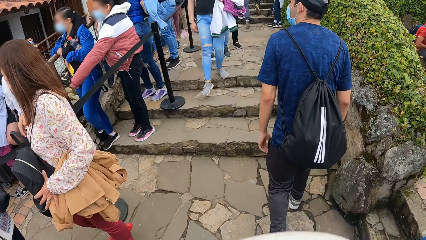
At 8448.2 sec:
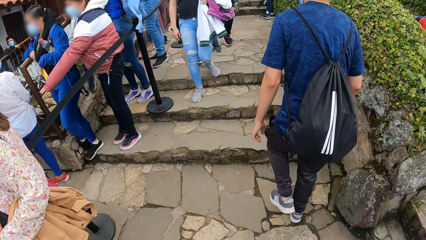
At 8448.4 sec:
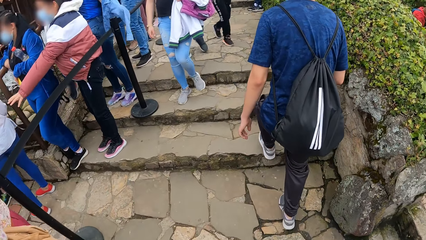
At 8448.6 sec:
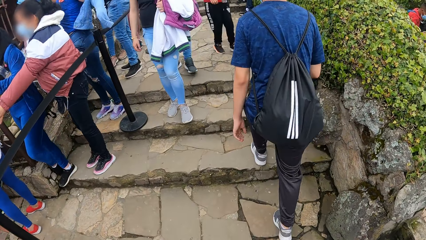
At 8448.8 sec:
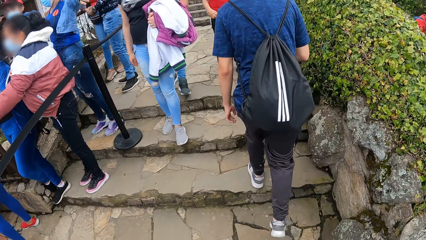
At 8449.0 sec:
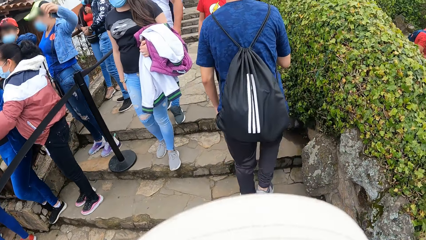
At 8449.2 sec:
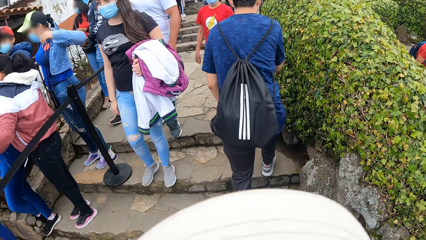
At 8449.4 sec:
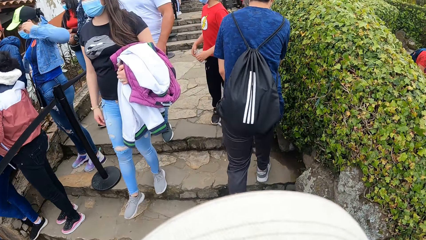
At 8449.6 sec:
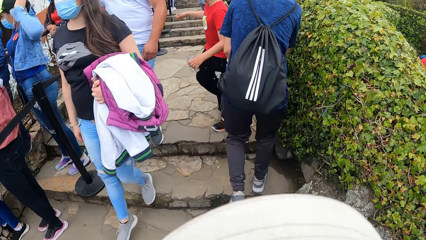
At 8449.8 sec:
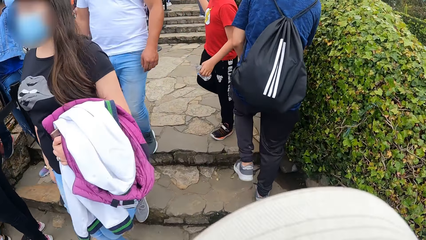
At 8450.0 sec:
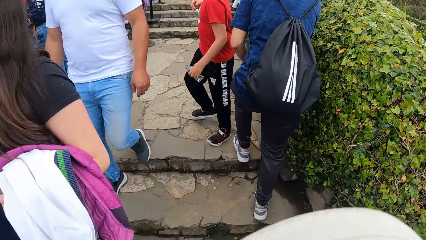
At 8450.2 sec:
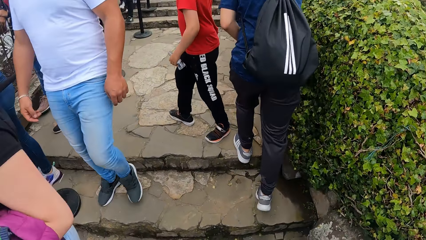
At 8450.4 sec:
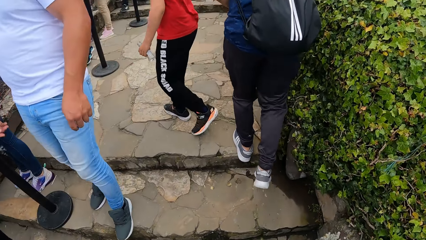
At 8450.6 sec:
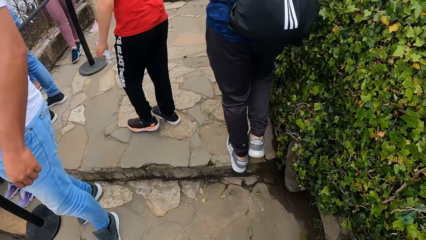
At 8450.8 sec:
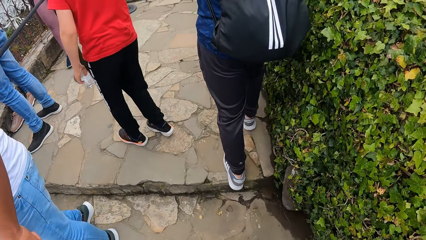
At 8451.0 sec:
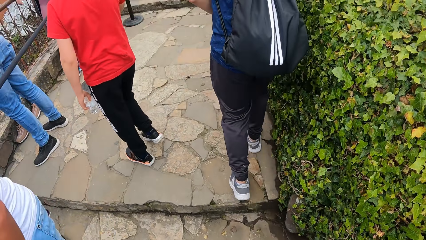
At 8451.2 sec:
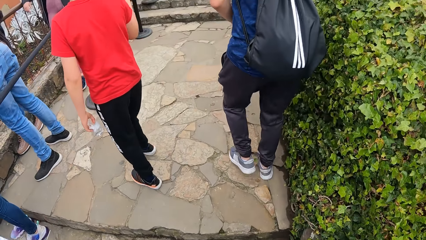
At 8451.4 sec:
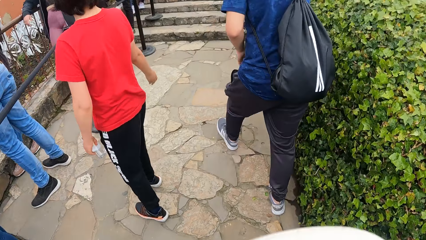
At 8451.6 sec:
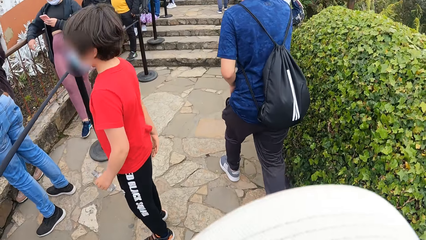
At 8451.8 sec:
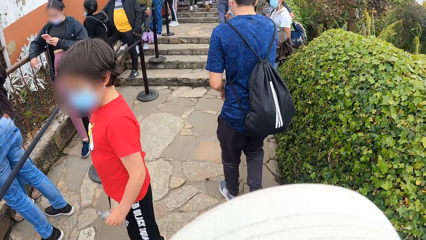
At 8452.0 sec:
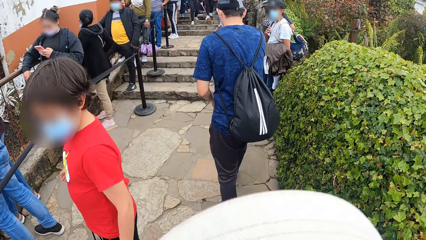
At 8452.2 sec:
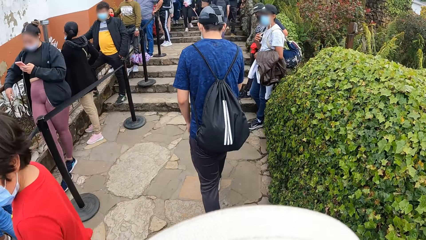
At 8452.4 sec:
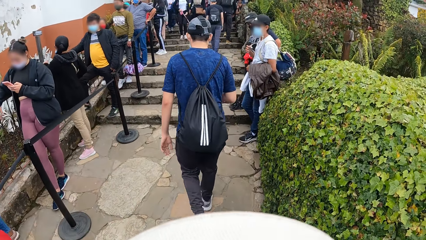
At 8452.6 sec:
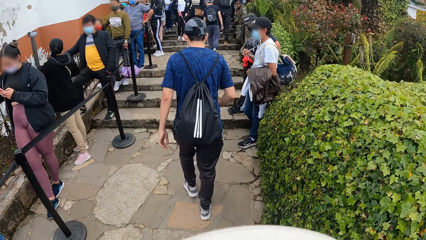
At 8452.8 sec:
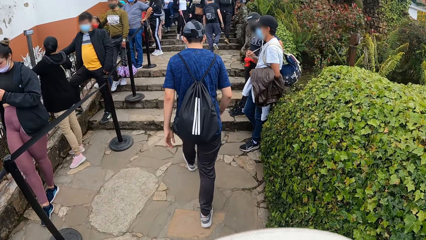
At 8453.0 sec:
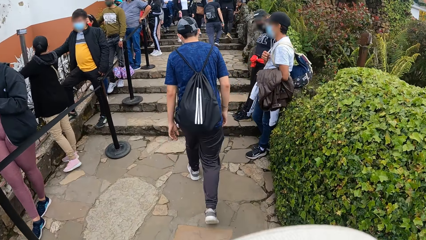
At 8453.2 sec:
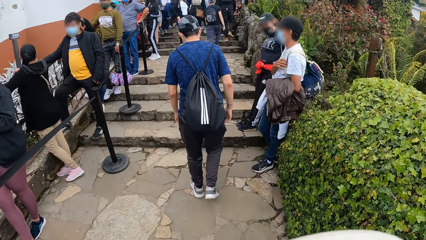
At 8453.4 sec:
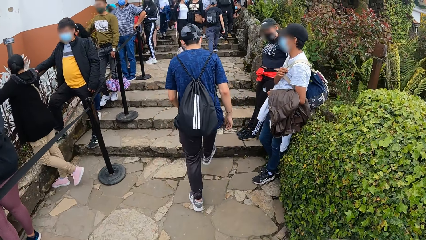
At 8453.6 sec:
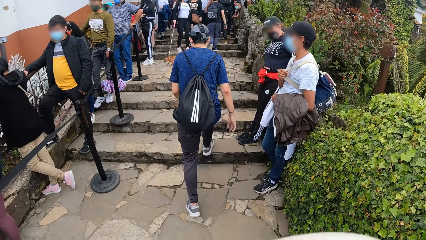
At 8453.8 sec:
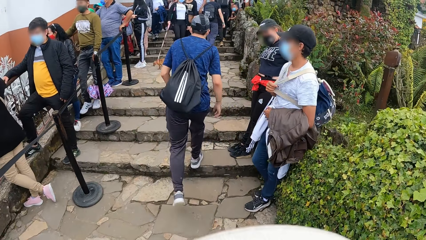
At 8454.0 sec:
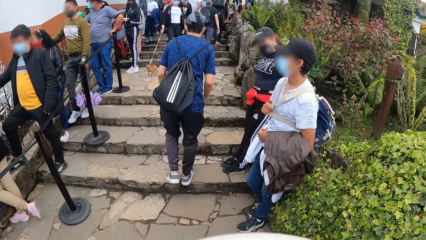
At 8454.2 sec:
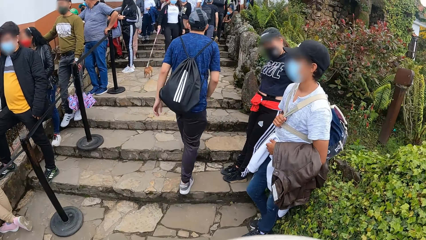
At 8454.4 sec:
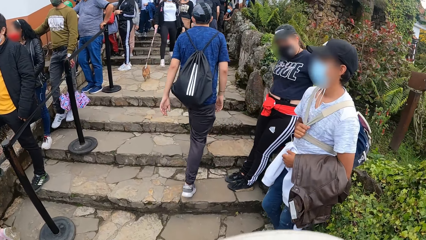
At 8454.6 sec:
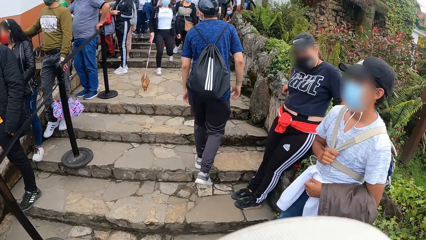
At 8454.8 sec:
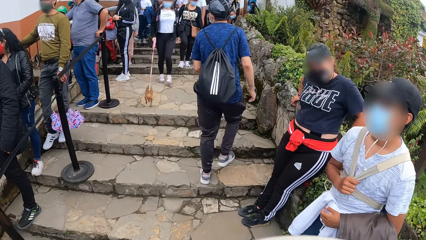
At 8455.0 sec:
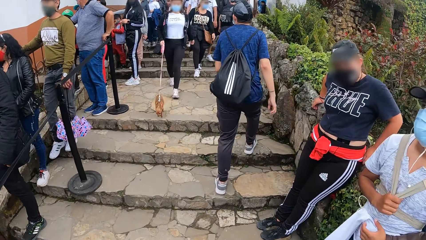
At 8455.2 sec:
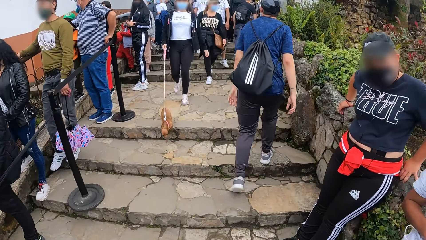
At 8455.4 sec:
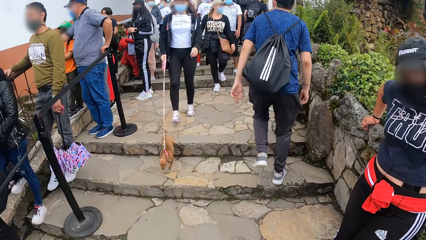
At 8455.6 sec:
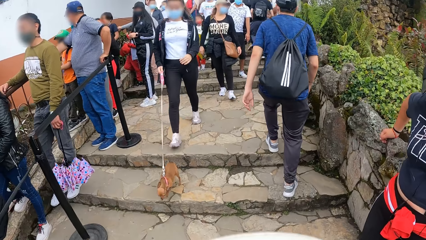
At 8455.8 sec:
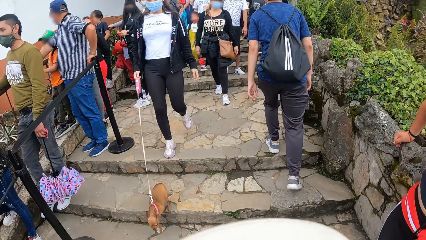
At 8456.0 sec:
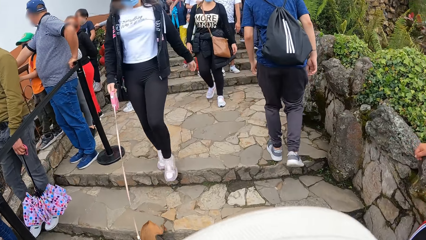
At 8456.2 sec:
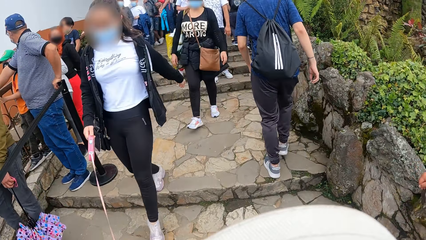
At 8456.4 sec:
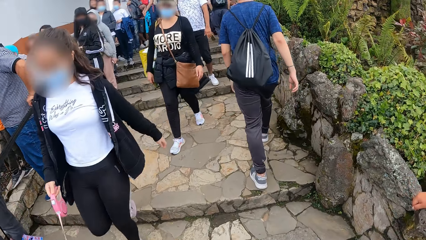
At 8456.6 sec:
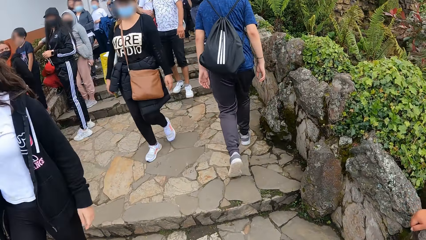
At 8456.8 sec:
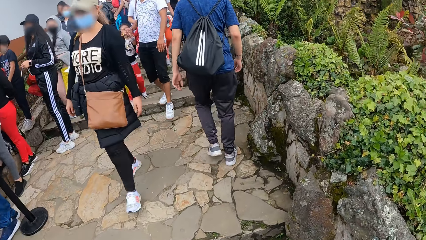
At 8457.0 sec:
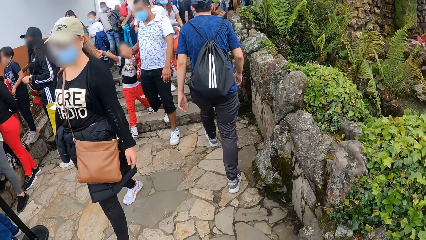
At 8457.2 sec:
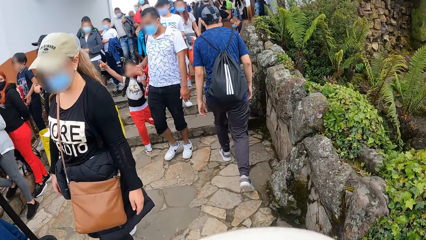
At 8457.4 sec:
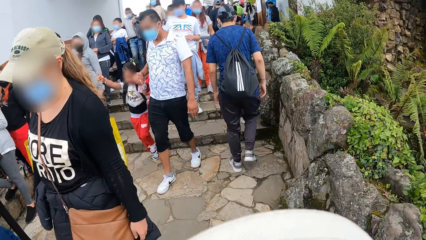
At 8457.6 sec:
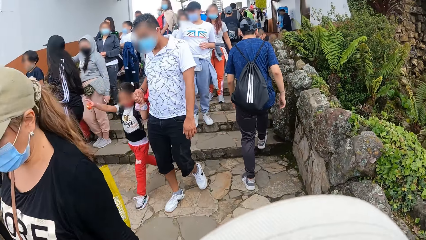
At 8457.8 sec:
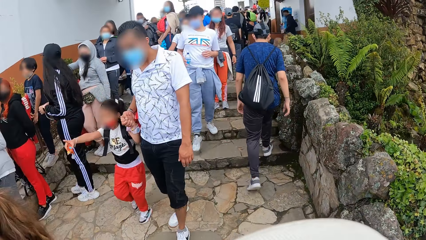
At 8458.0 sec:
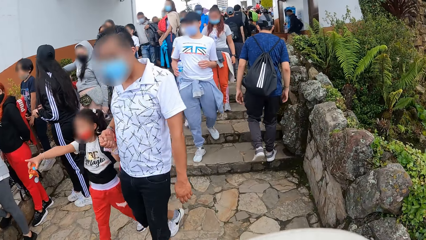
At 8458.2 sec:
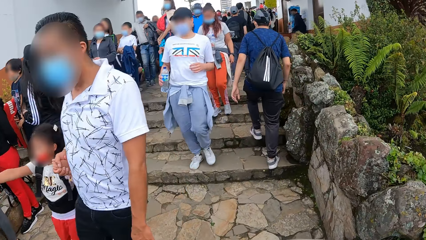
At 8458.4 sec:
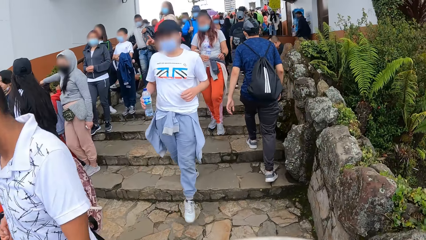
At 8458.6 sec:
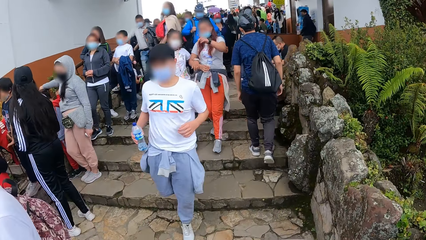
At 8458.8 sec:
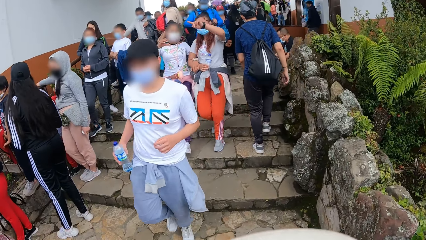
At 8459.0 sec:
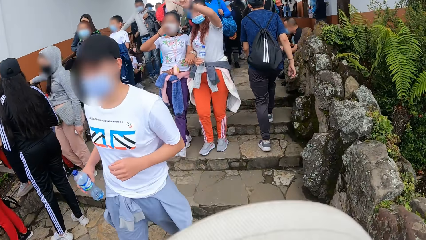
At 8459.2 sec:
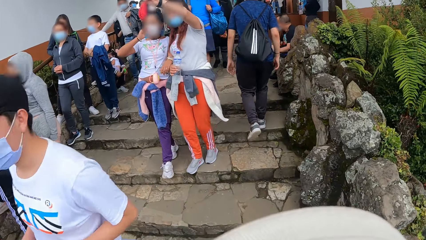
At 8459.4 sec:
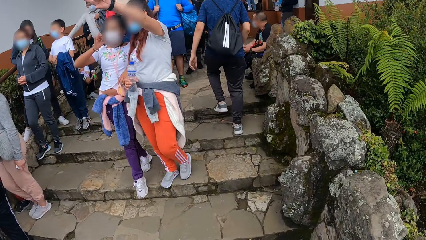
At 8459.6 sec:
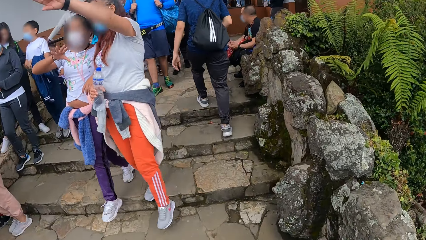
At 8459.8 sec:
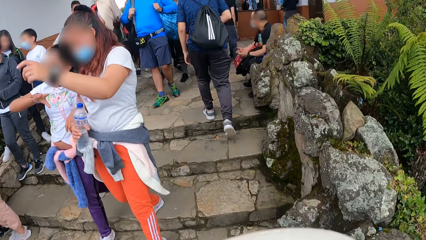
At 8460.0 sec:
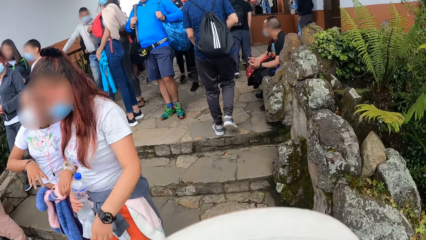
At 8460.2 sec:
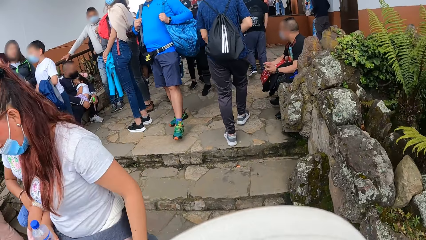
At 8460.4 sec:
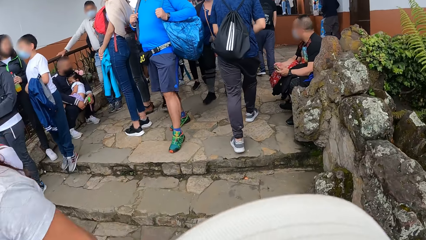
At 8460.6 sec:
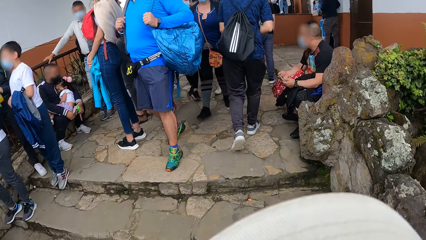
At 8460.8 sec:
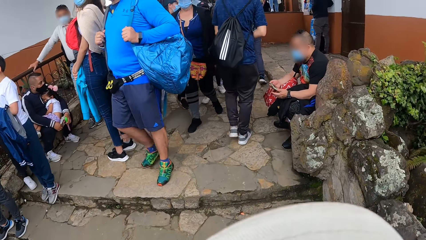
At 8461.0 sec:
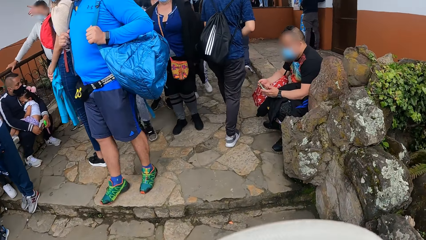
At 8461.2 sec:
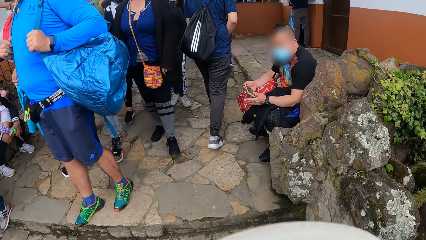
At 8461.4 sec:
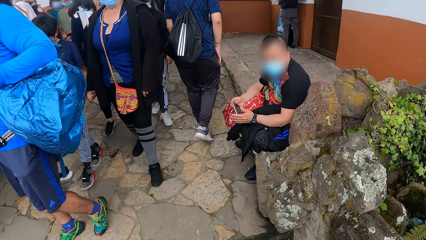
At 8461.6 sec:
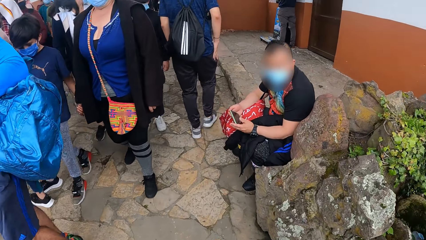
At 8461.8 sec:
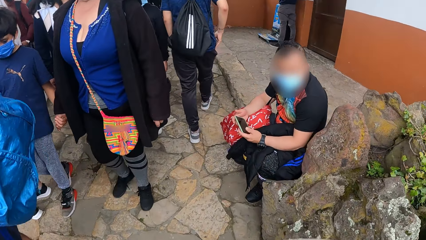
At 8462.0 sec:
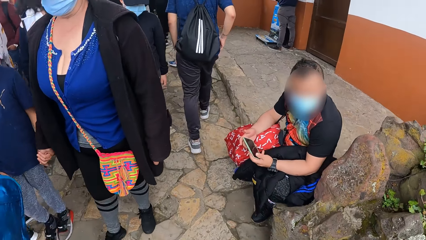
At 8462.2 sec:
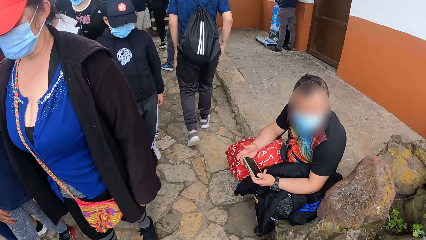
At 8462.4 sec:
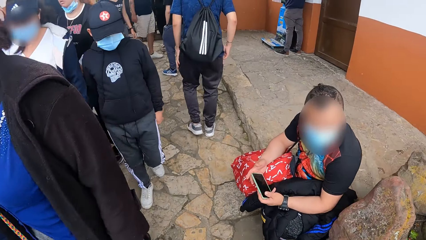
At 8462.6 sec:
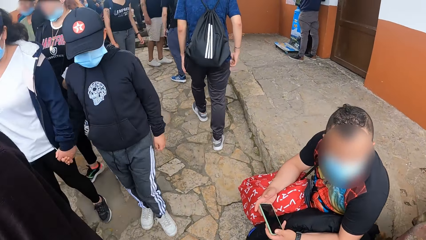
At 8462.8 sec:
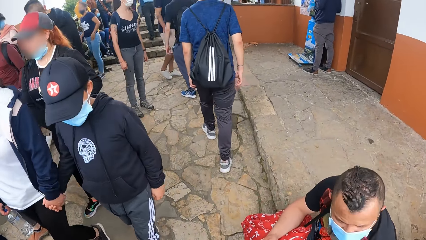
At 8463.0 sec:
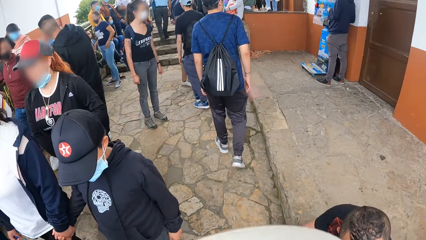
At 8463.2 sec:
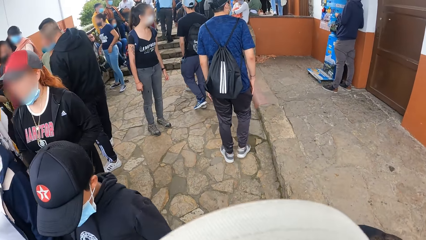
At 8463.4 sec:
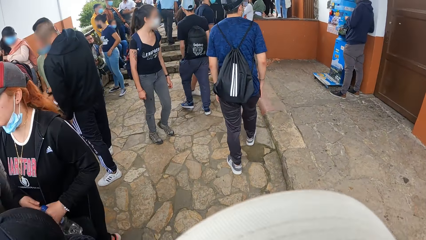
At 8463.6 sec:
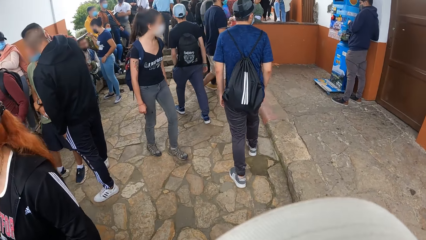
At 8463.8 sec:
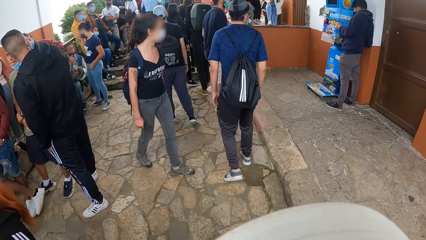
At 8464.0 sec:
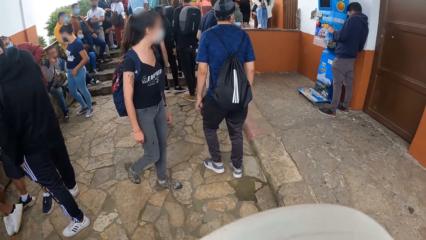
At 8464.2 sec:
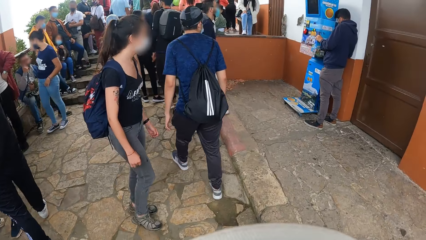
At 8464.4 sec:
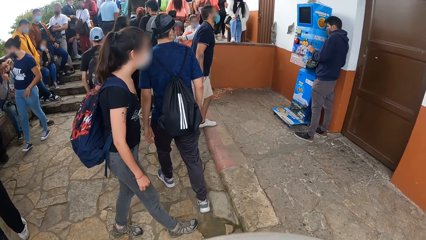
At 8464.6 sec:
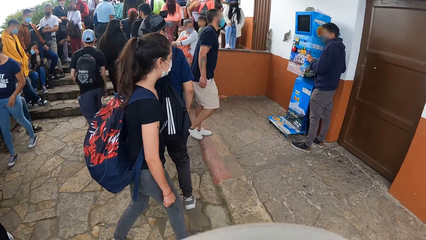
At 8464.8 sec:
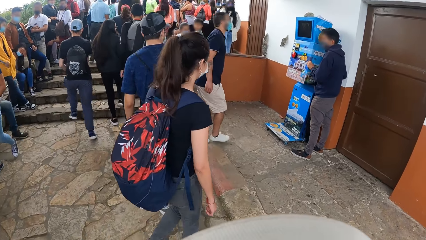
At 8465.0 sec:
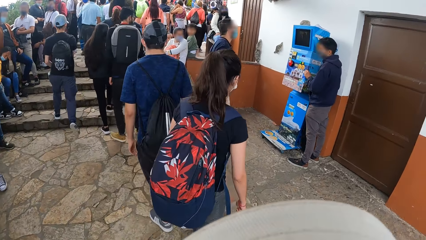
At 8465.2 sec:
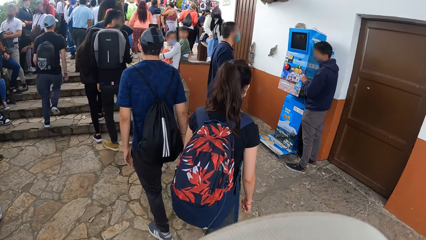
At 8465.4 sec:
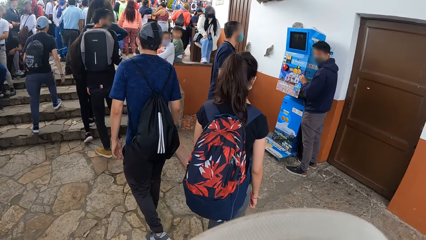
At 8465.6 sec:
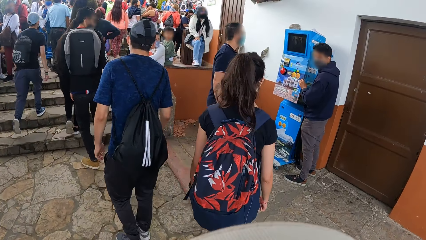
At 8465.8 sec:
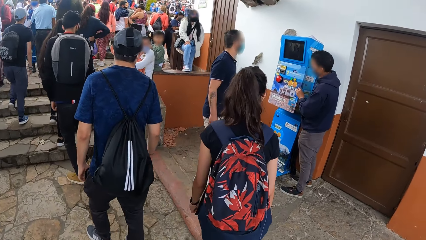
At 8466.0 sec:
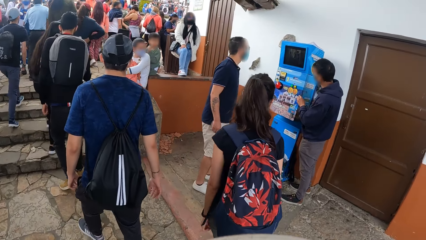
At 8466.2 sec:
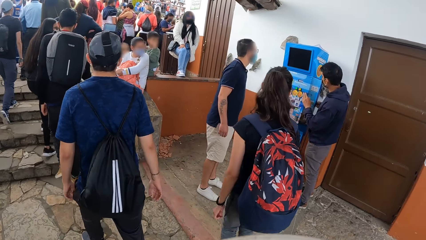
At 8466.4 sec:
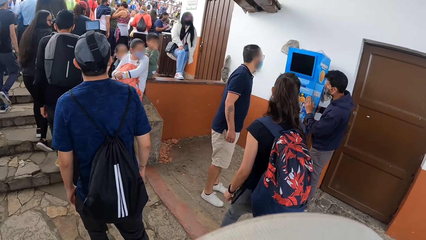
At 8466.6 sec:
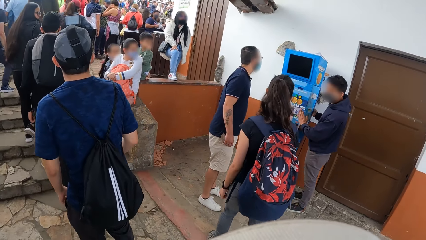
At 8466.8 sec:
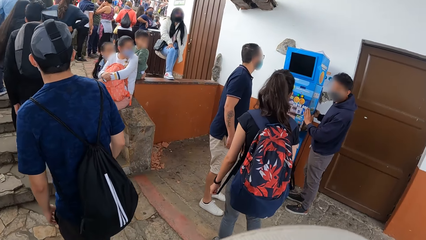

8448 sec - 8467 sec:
A man walks up the stairs. The camera wearer walks up the walkway stairs. The man walks on the pavement. The man walks up the stairs. The camera wearer walks up the walkway stairs. The man walks on the pavement. The man walks up the stairs. The camera wearer walks up the walkway stairs. The man walks on the pavement. The camera wearer walks on the pavement.
